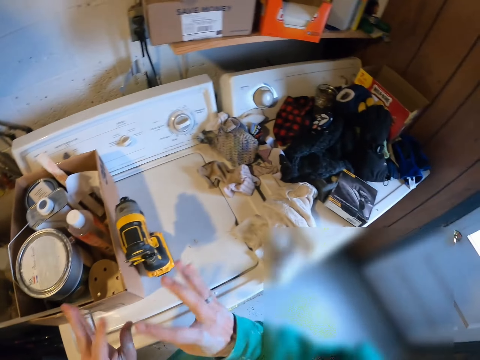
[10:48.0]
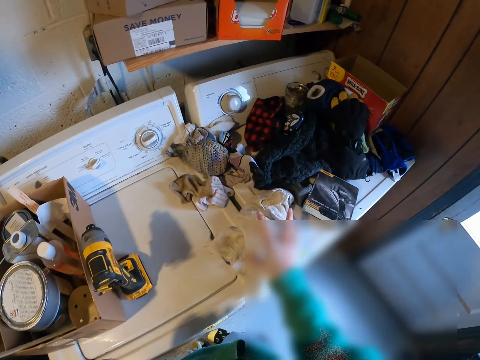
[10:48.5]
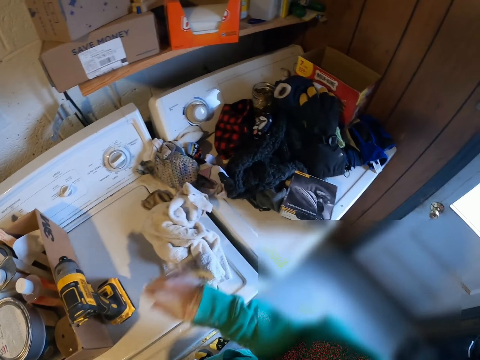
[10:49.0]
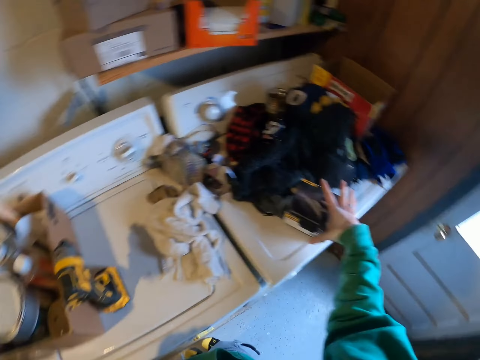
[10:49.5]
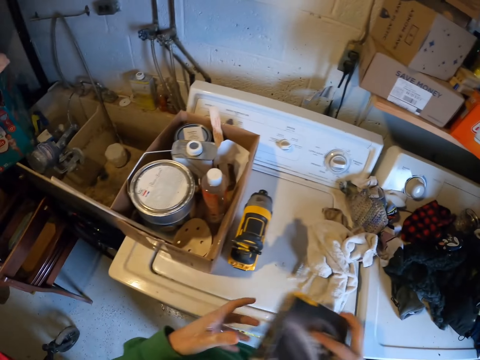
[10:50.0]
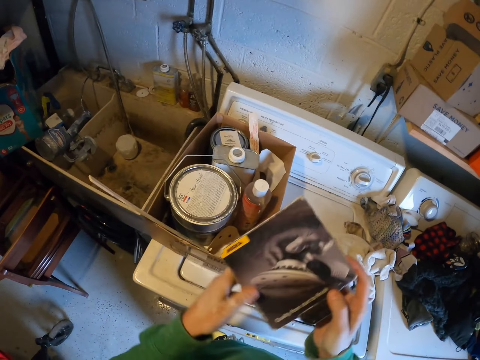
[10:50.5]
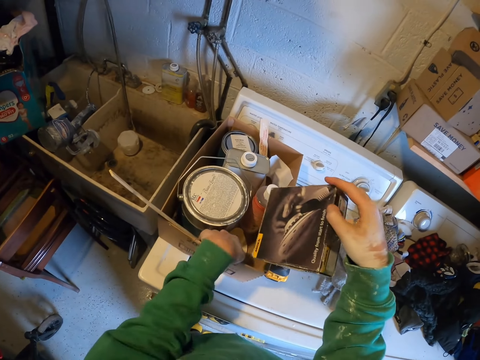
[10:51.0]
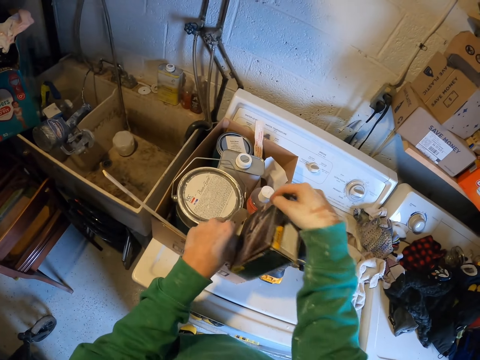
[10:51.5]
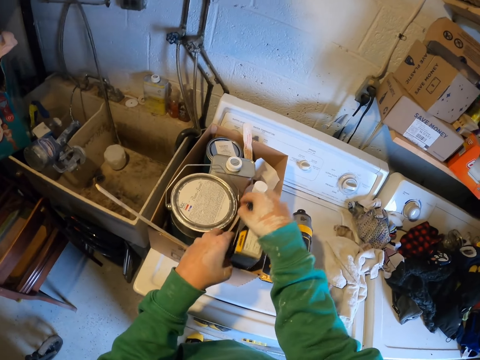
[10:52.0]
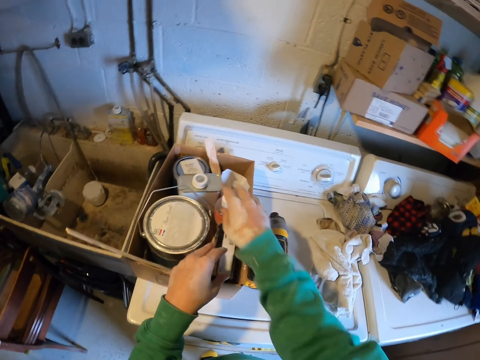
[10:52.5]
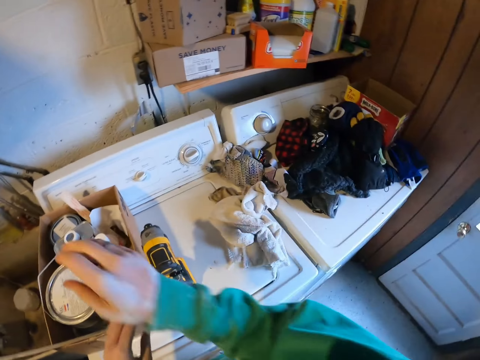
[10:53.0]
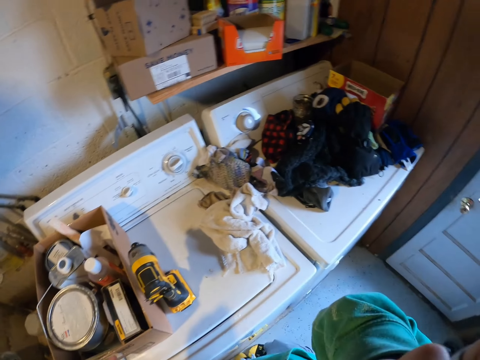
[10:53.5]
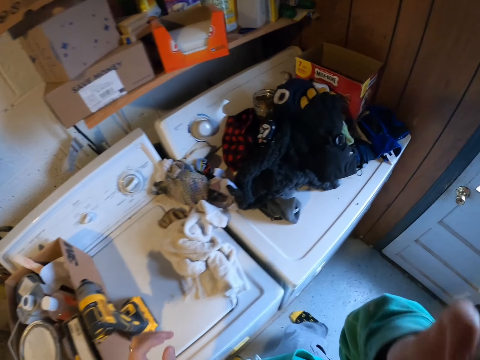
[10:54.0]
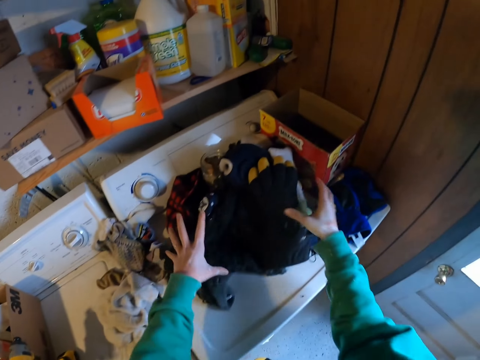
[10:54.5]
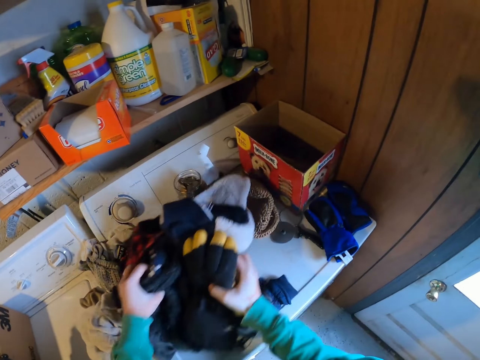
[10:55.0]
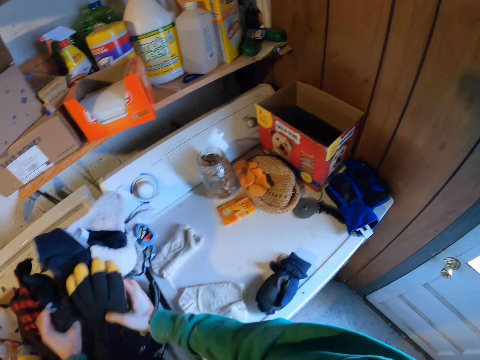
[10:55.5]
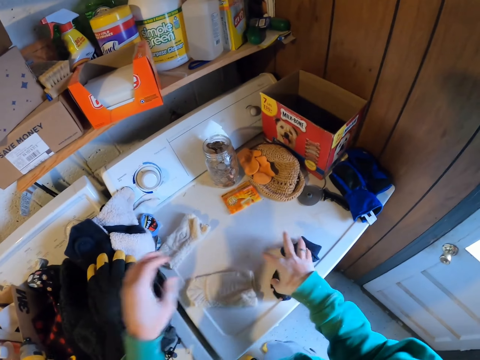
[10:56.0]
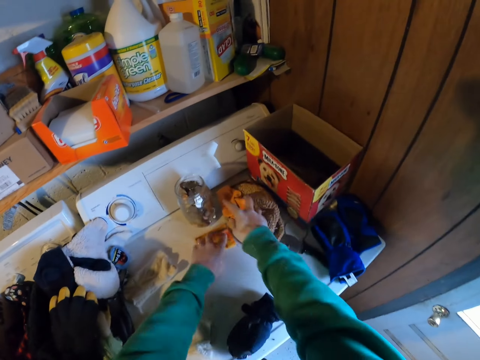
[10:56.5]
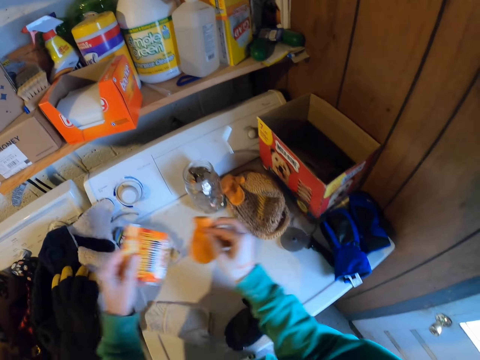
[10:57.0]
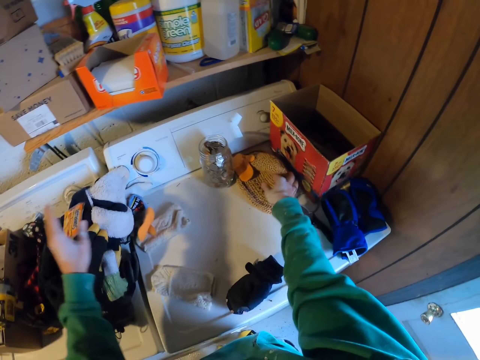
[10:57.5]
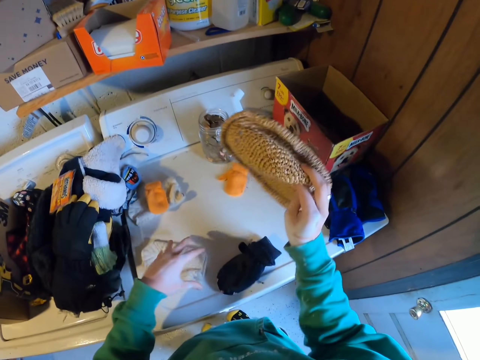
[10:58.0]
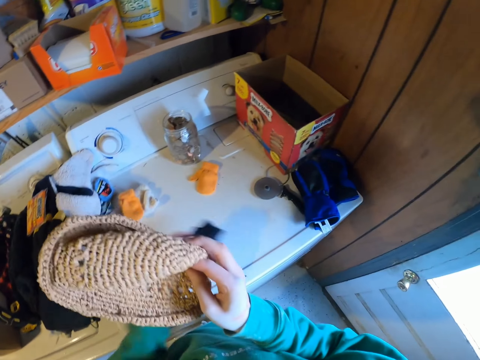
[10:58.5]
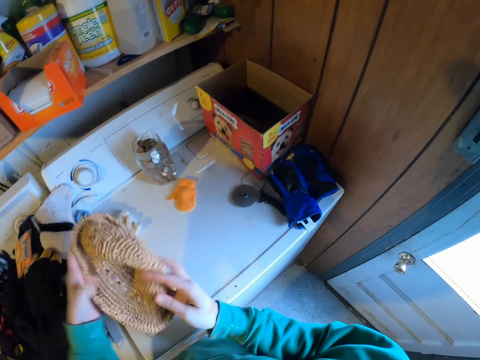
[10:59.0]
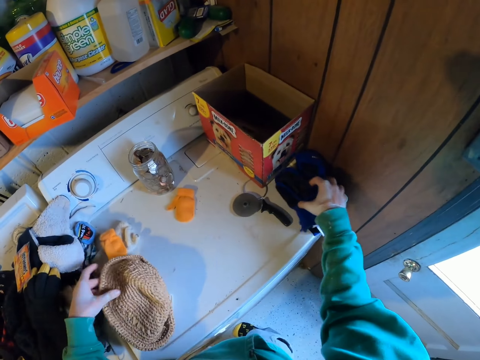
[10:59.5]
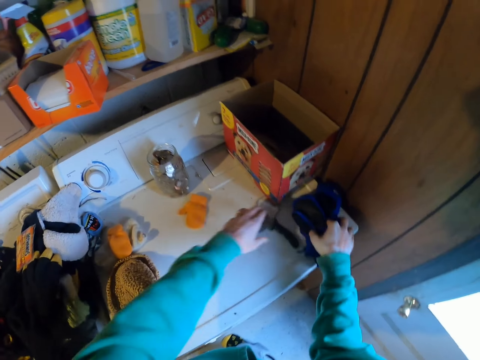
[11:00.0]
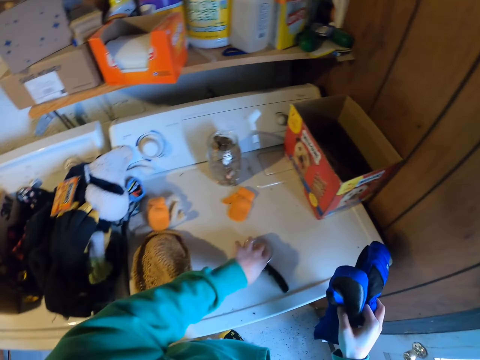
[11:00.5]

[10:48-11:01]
The camera wearer moves their hands. They move a towel on the washing machine and touch the piece of cloth on top of the washing machine. They pick up a box on the washing machine, move something in the carton, and put the box in the carton. They hold a bottle, scratch their face, and touch something. They move the clothes on the washing machine. They pick up a glove on the washing machine and pick up paper on the washing machine. They put the glove on the clothes and put the paper on the washing machine. They pick up a hat on the washing machine and pick up the glove on the washing machine. They put the glove on the clothes, put the hat on the washing machine, pick up mittens on the washing machine, and move a cutter on the washing machine.

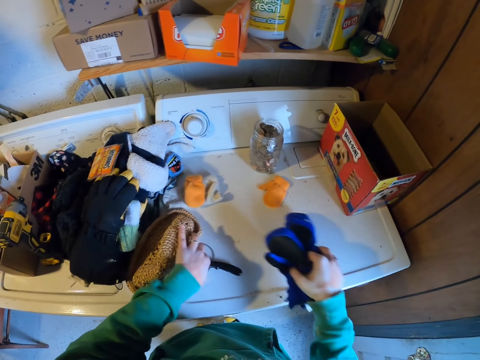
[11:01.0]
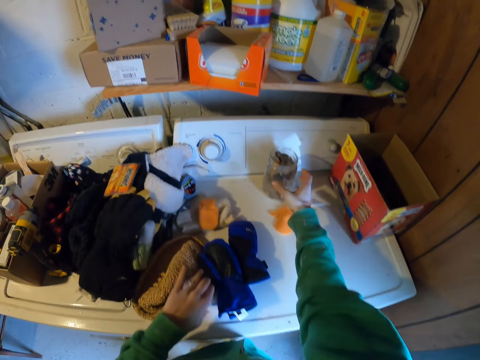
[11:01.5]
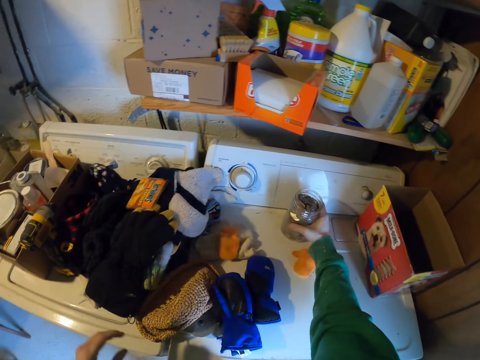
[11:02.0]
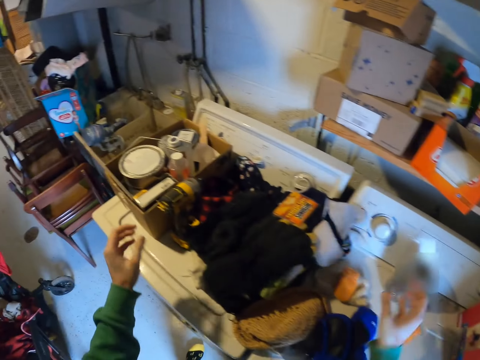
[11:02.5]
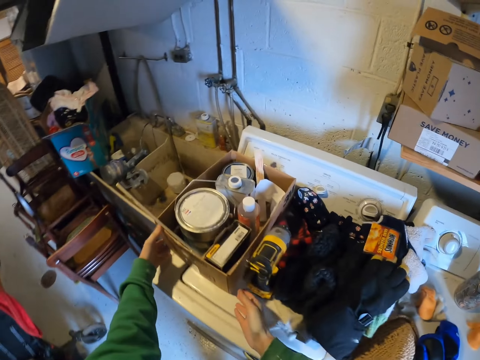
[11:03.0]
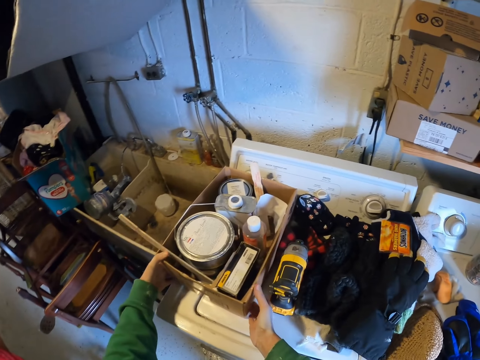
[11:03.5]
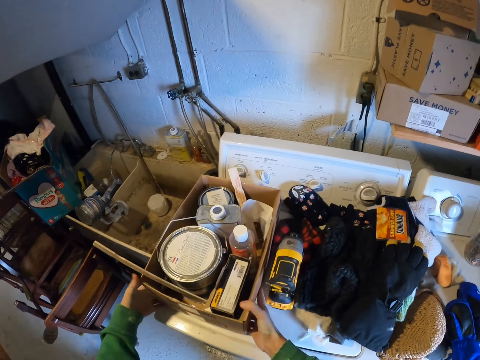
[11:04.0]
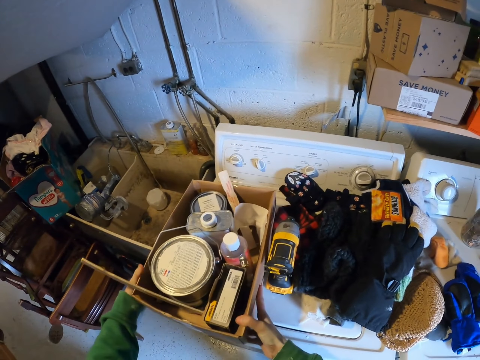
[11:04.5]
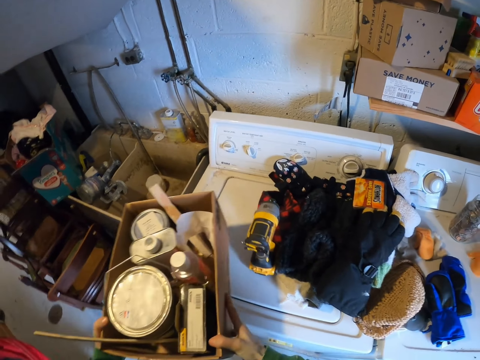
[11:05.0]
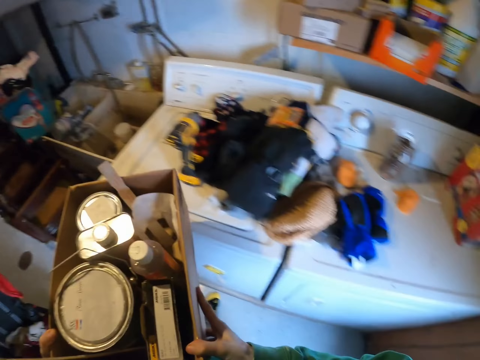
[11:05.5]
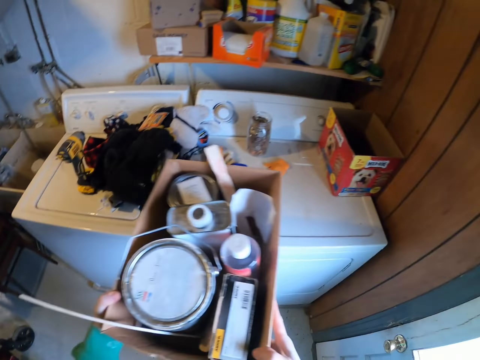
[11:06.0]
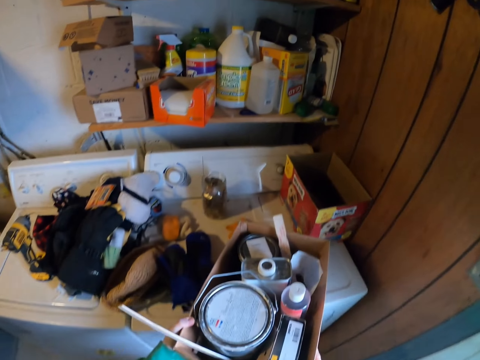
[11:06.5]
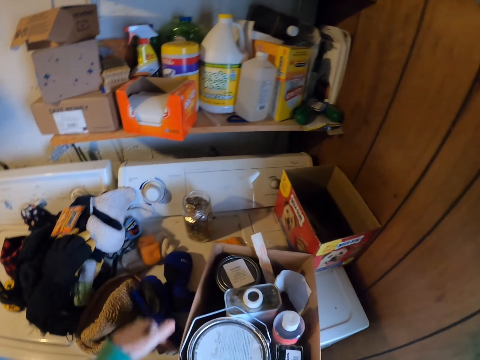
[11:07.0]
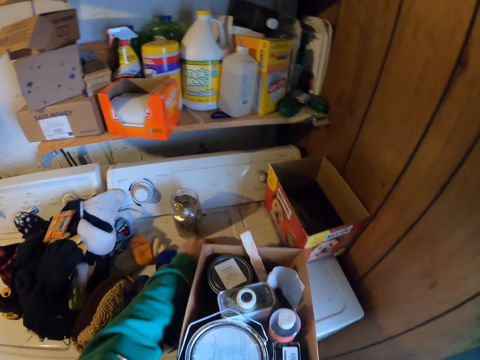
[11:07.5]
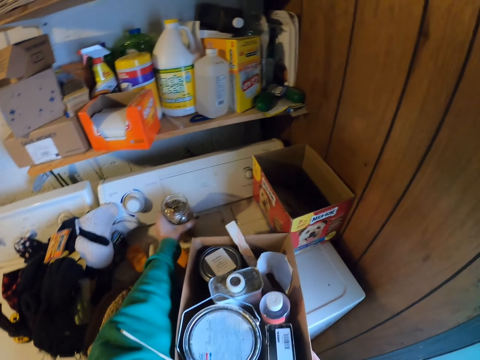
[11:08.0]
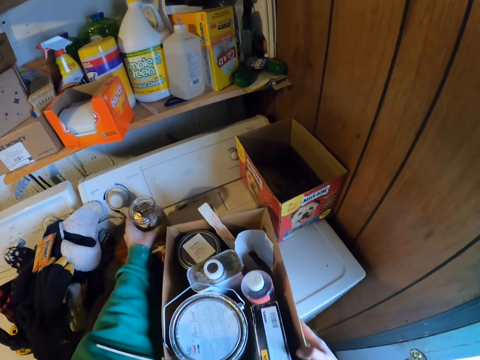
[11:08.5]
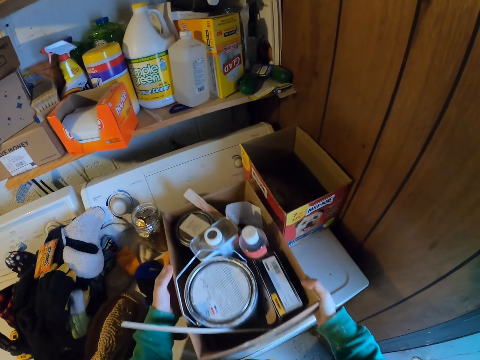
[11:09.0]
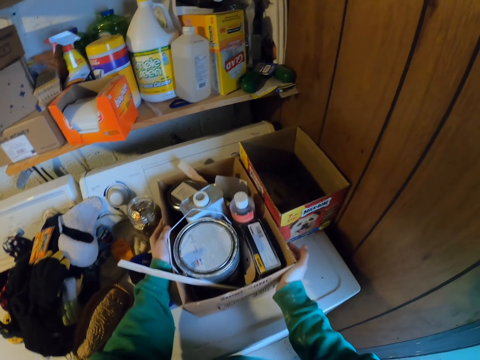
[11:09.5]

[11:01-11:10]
The camera wearer puts the mittens on the washing machine and moves a jar on the washing machine. They pick up the carton on the washing machine, move around, and put the carton on the washing machine. They move the glove on the washing machine, move the jar on the washing machine, and move the carton on the washing machine.

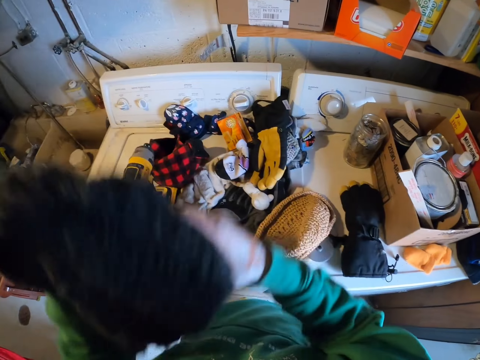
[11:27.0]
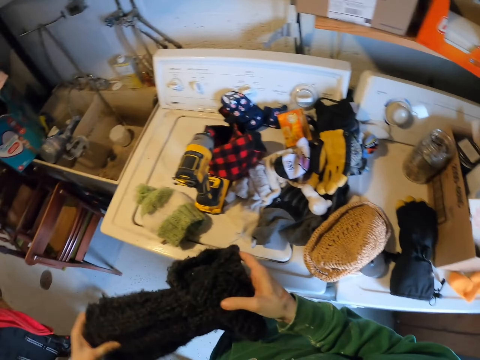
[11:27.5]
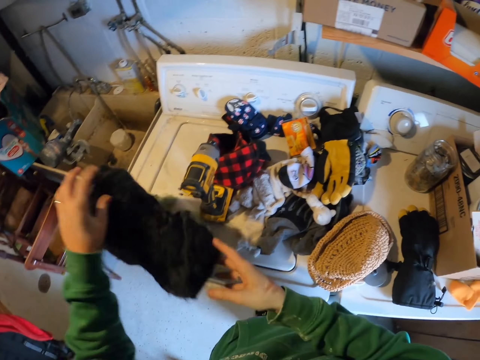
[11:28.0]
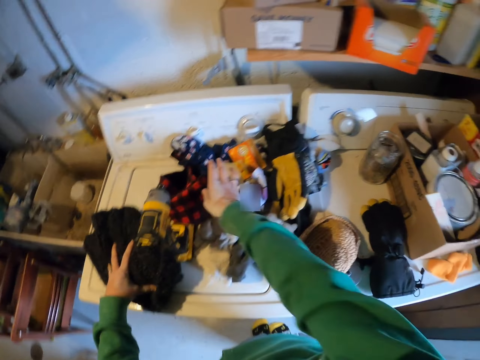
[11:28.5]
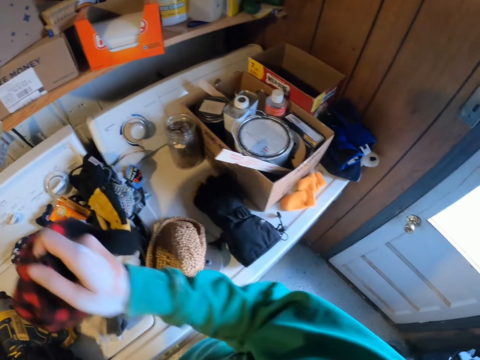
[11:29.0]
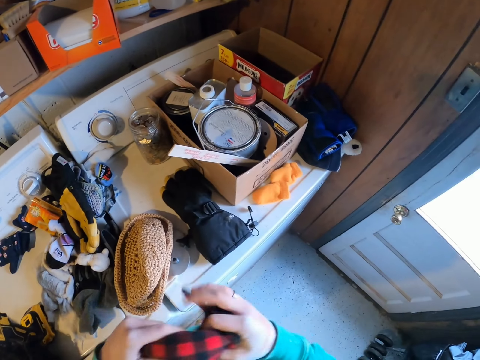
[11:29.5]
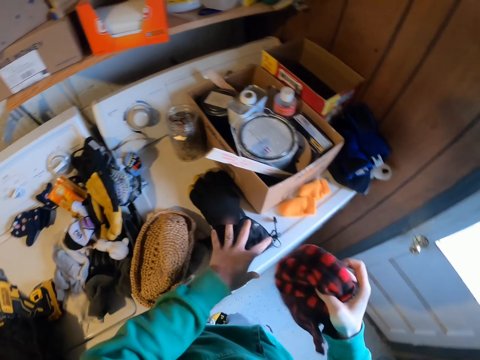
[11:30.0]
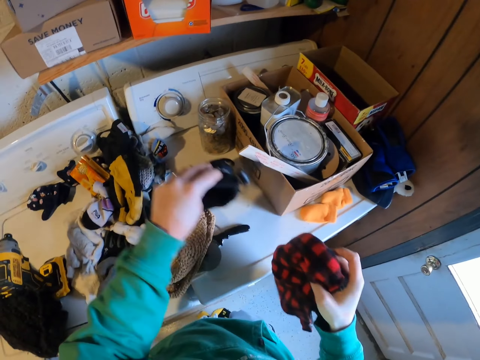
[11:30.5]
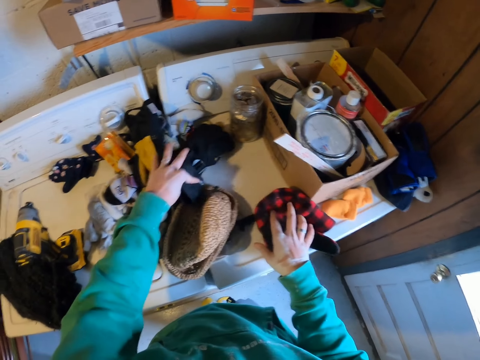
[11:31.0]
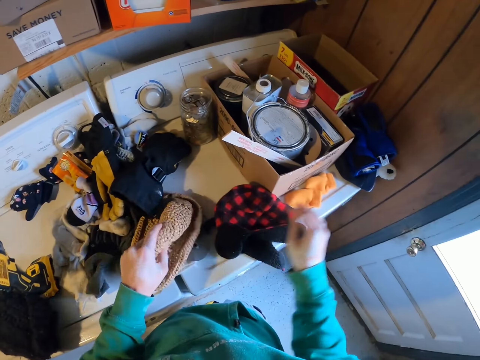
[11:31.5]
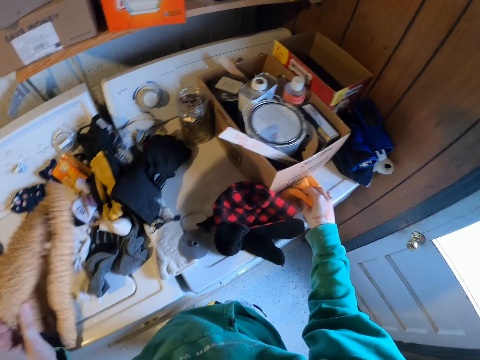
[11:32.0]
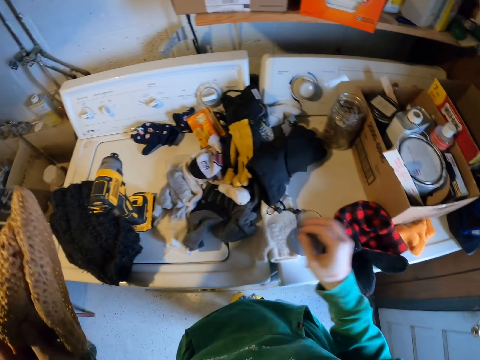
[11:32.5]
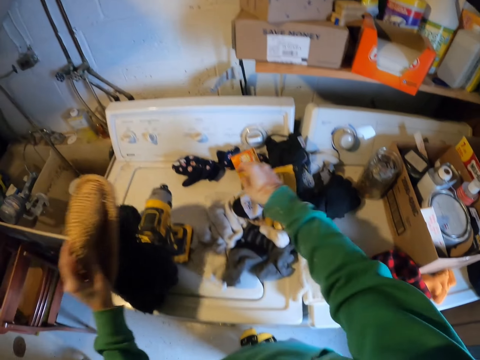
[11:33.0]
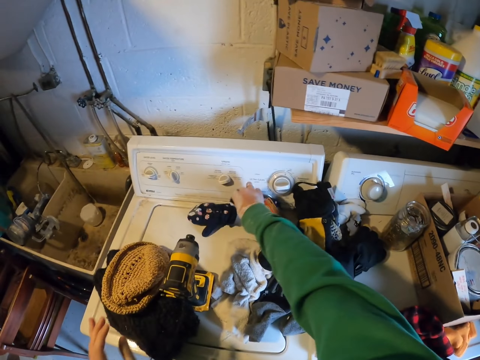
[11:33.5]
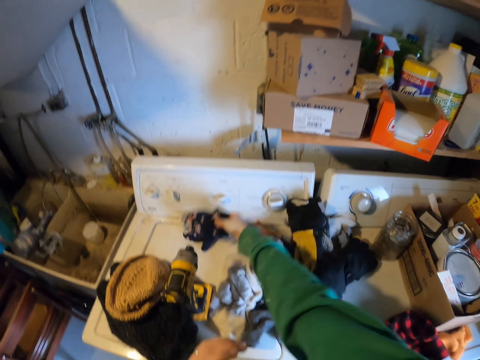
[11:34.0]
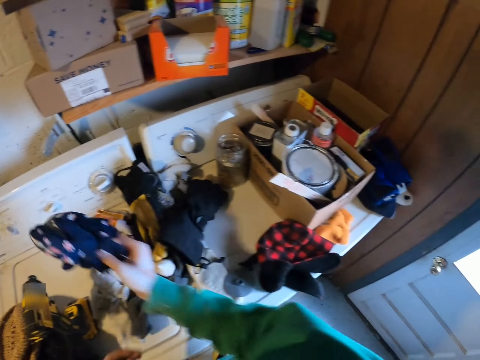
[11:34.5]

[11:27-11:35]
The camera wearer puts a cloth on the washing machine. They pick a hat. They pick the hat with the other hand. They move a glove on the washing machine. They put the hat on the washing machine. They pick the hat. They hold gloves on the washing machine. They pick the gloves on the washing machine.
